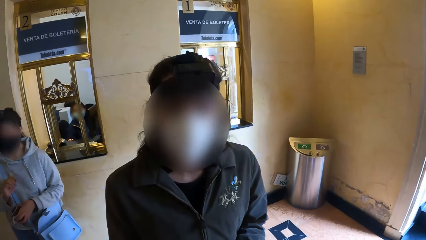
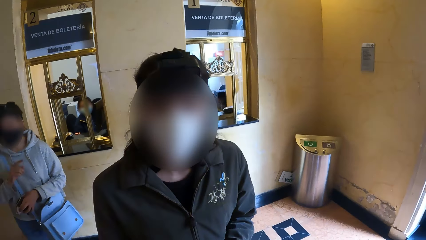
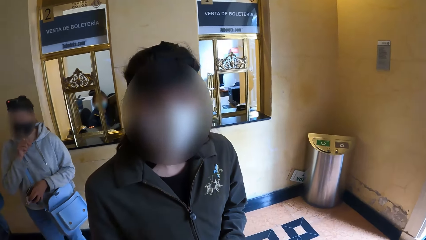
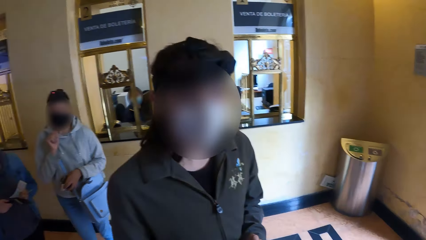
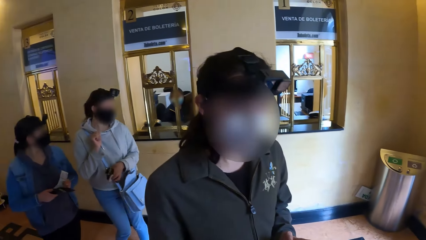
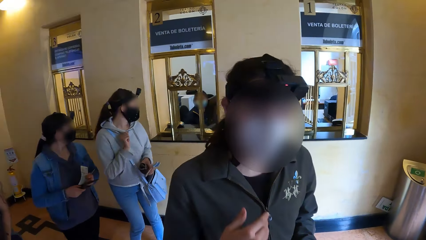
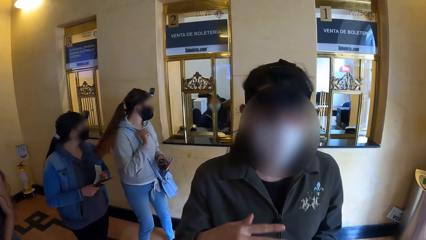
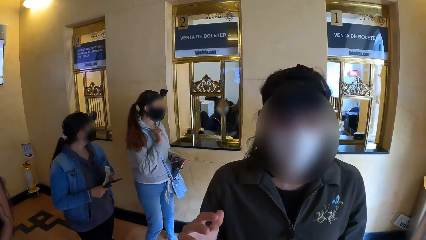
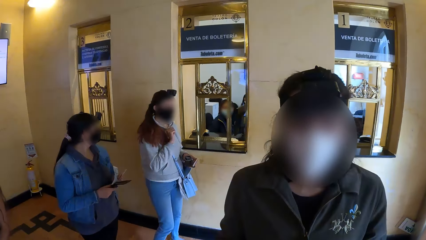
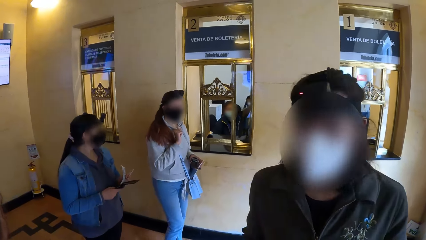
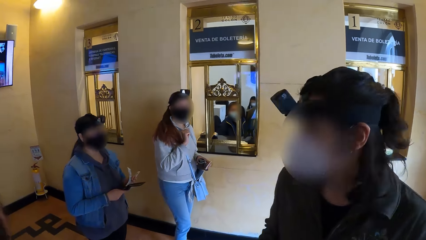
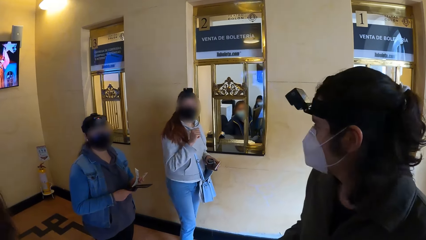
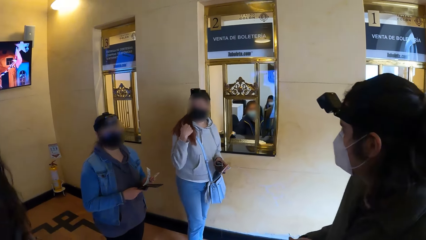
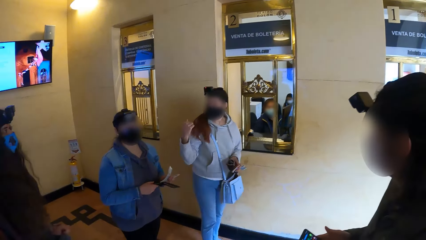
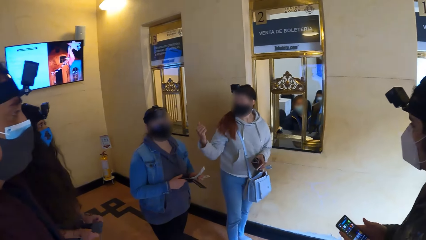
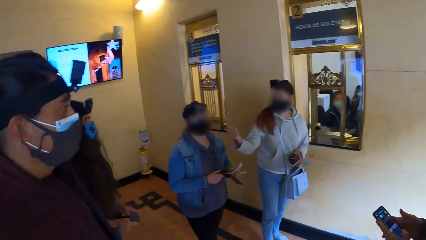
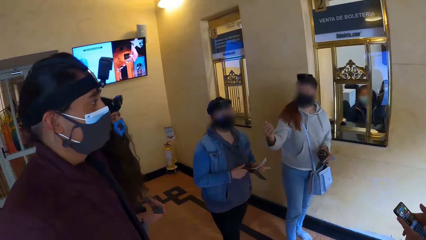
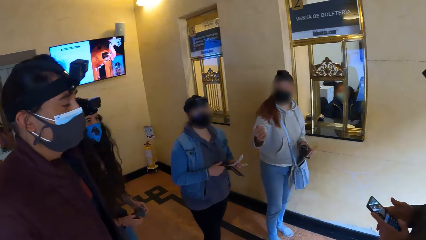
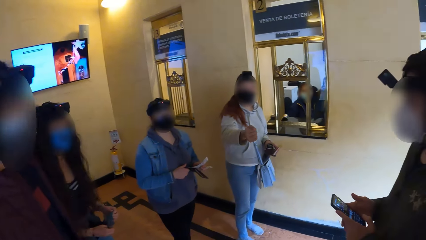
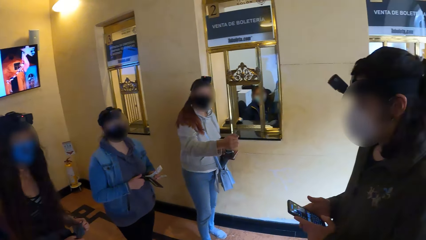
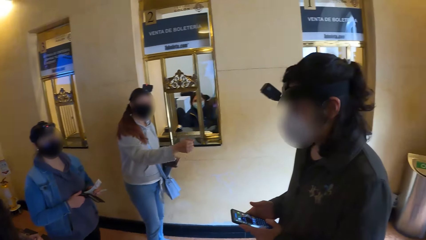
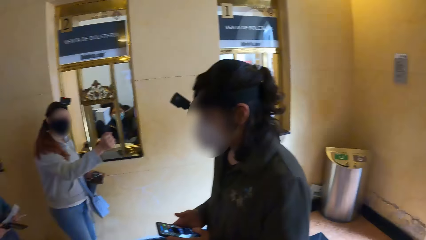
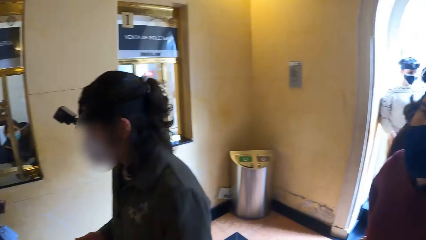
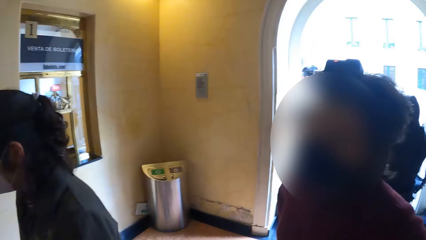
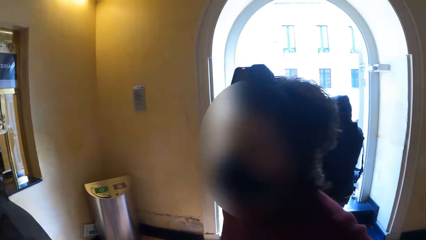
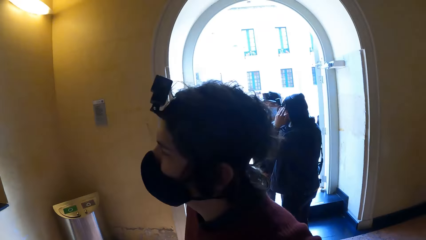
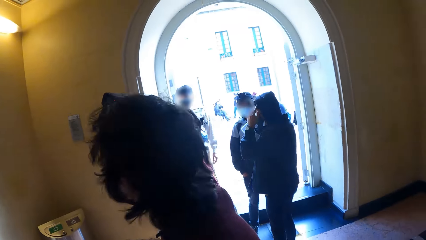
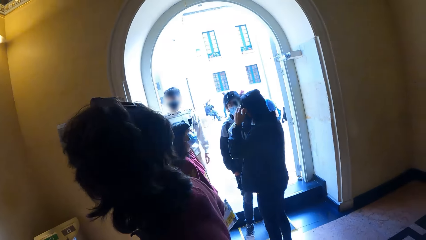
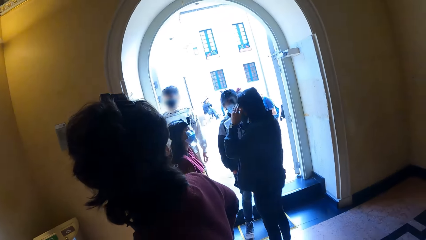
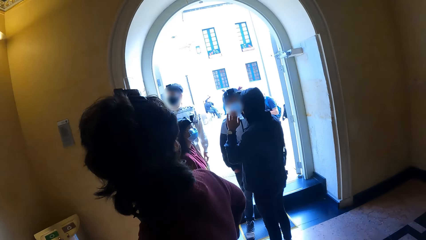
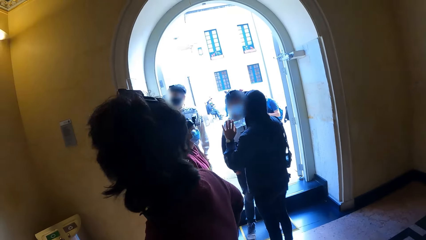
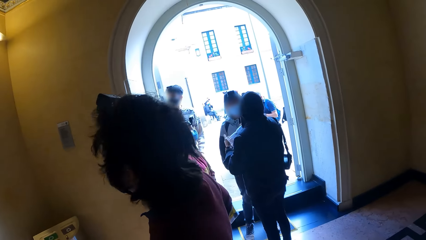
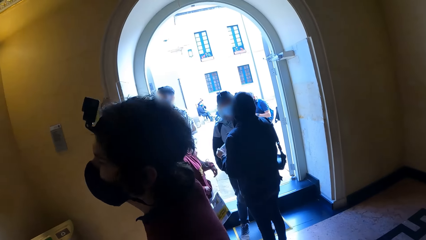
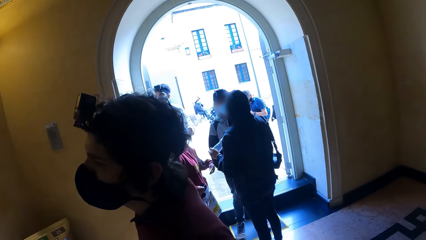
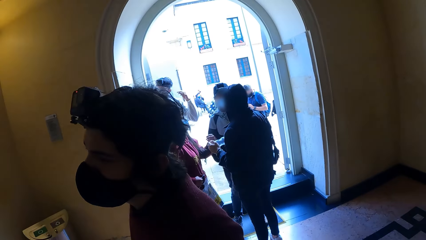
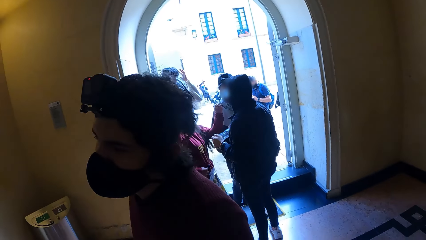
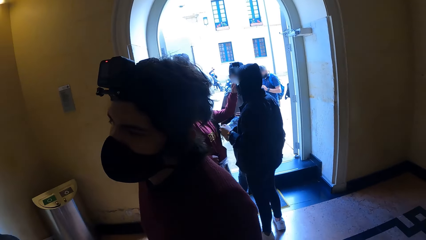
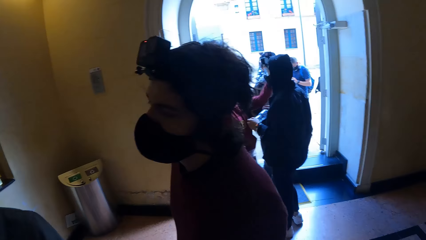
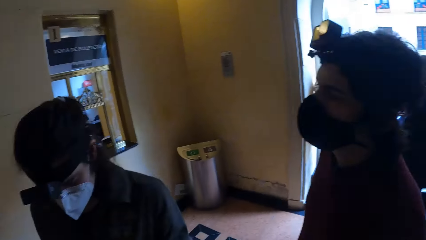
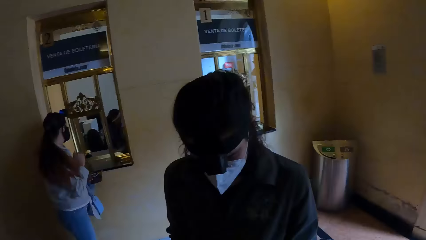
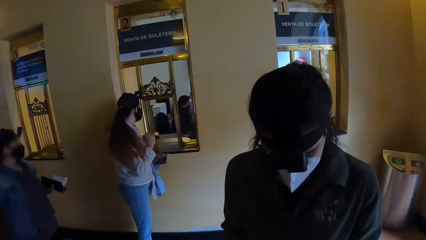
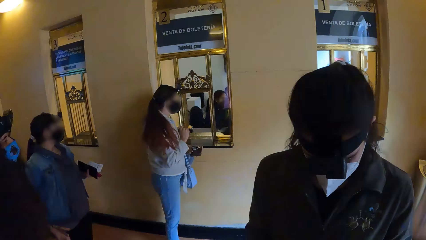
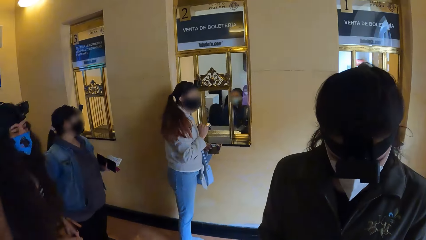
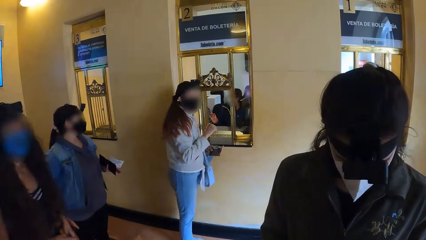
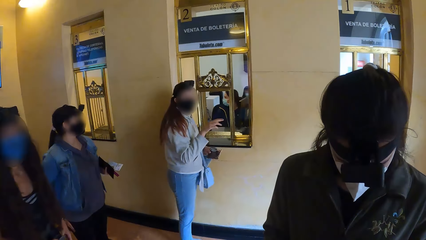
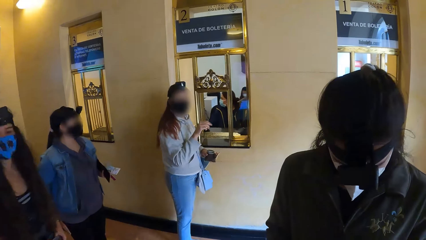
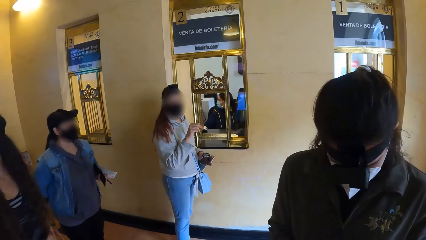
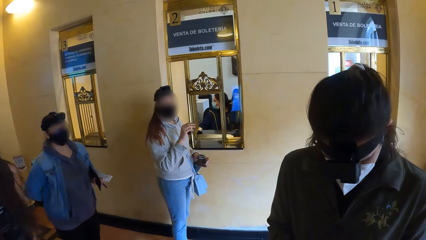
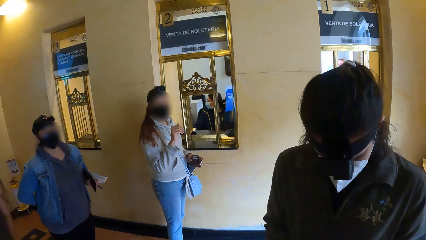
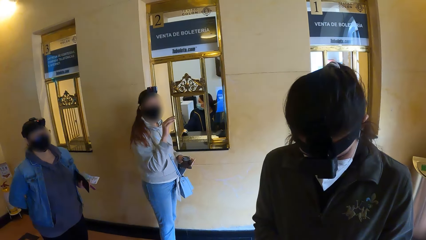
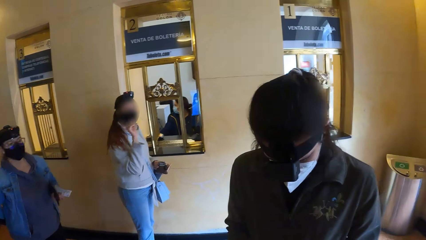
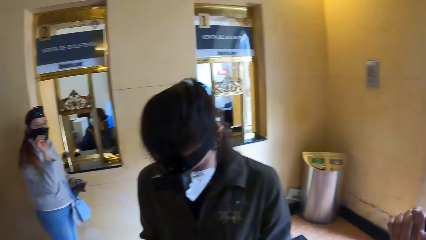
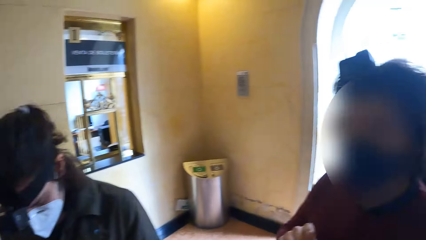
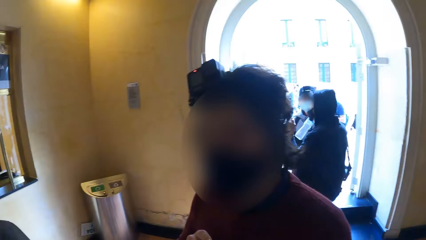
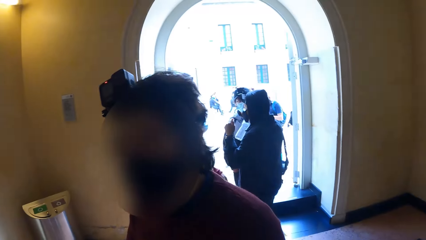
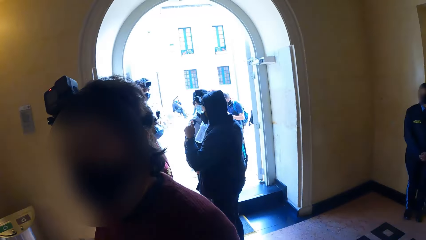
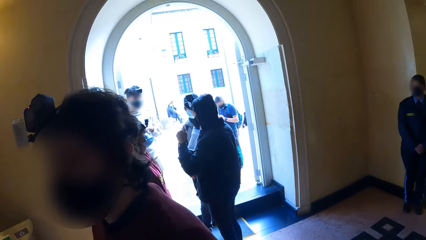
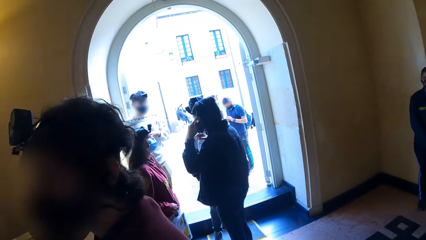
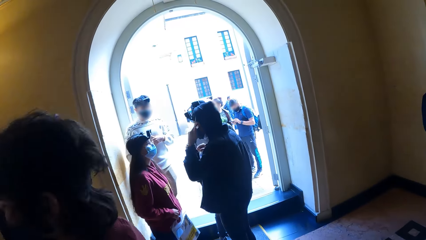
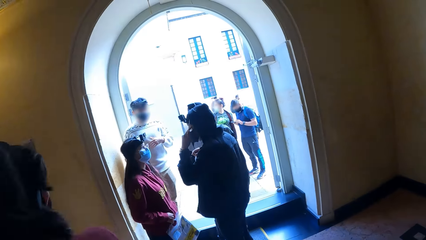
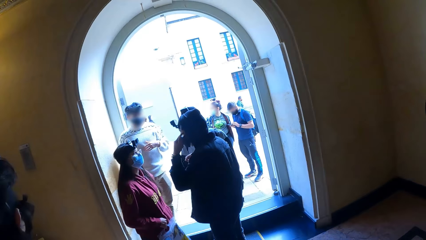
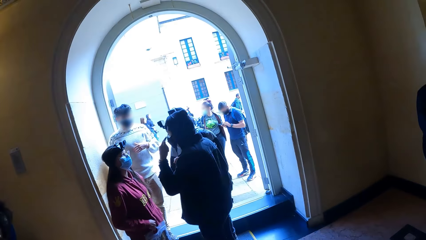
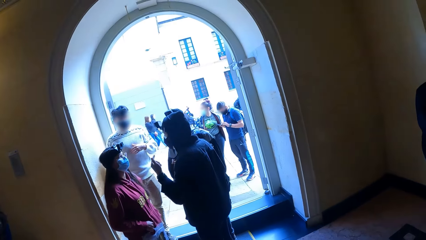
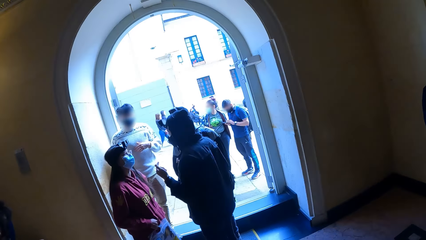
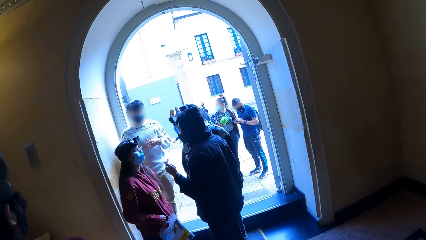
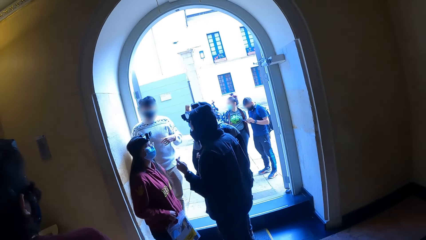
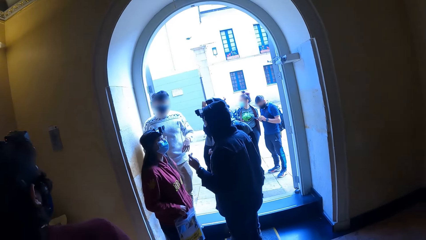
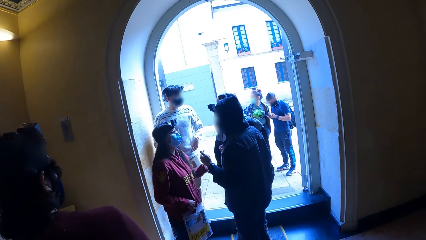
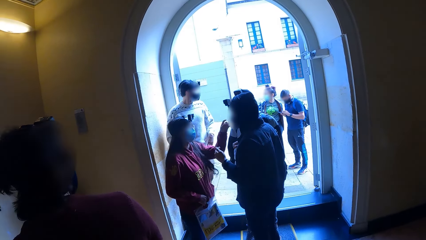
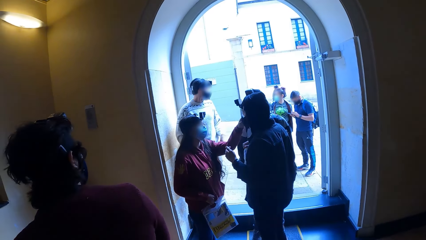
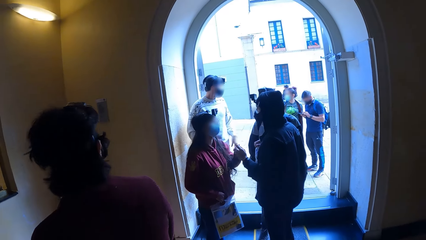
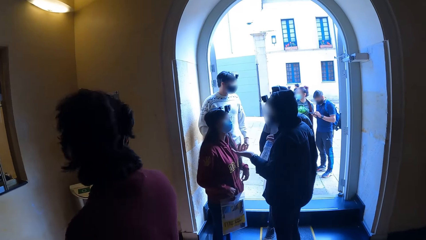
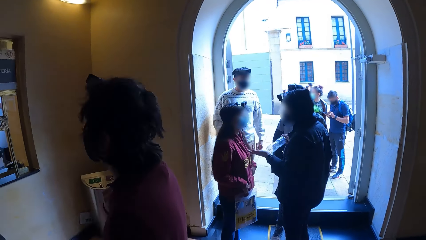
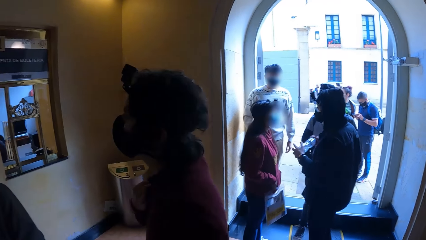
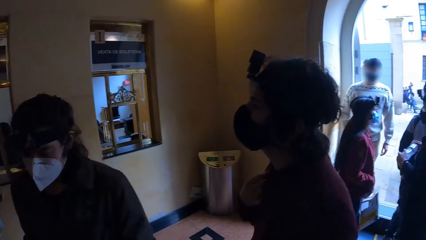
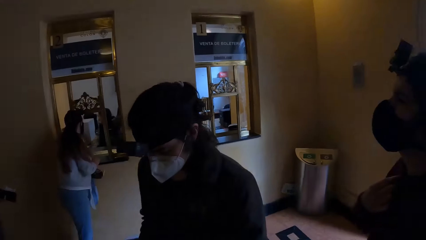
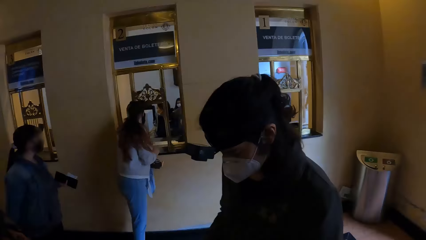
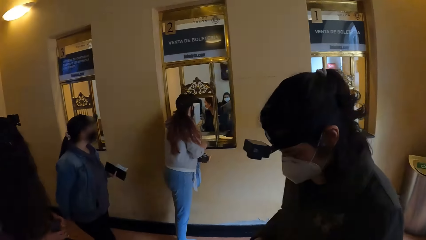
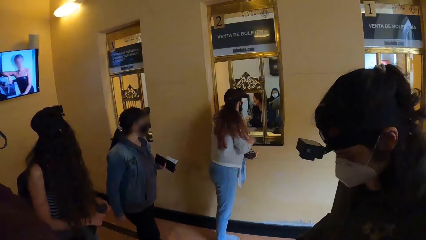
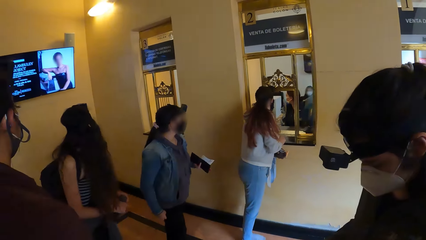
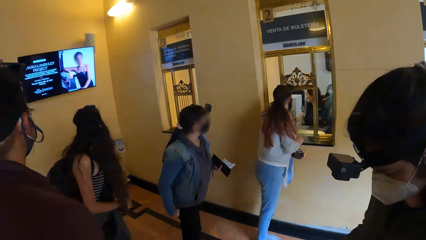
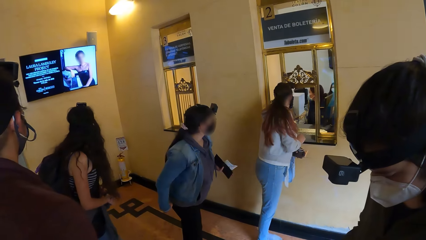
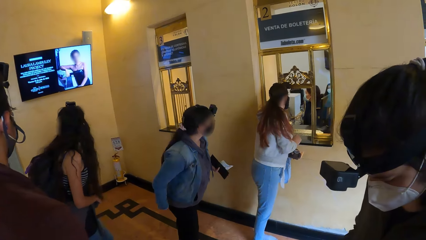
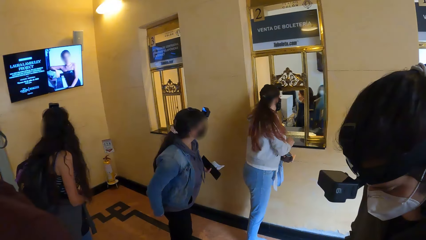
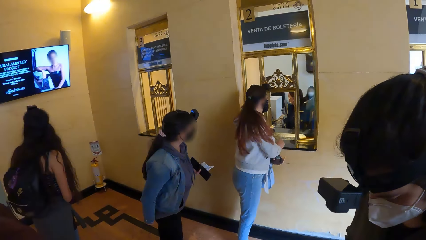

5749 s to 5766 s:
A woman drops the card in the purse in her left hand with her right hand. A man touches his hair with both hands and holds the plastic bottle with his right hand. Another man touches his hair with his left hand. The first man interacts with another woman. A third man operates a phone in his right hand with his left hand.
